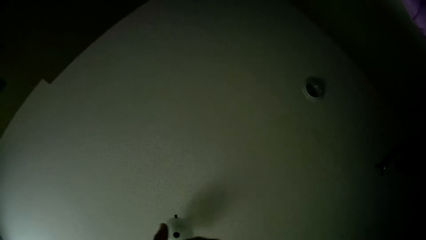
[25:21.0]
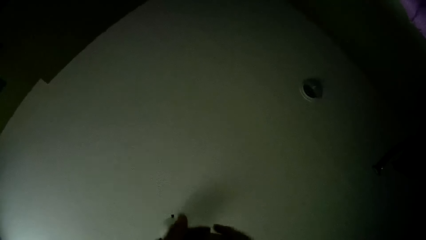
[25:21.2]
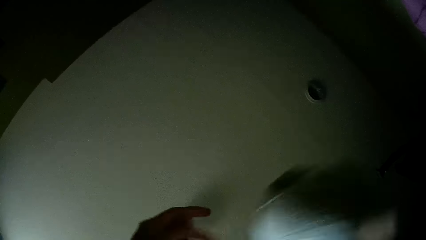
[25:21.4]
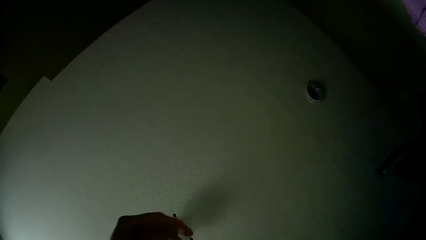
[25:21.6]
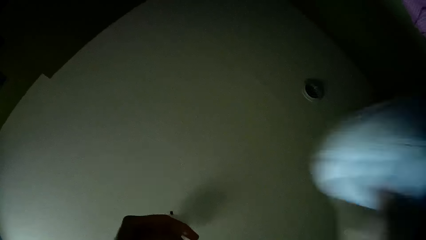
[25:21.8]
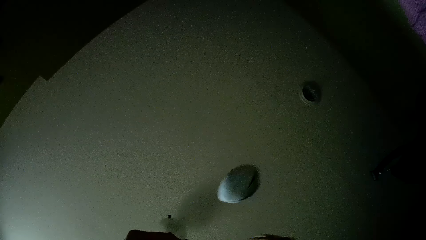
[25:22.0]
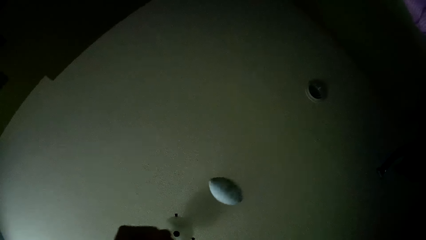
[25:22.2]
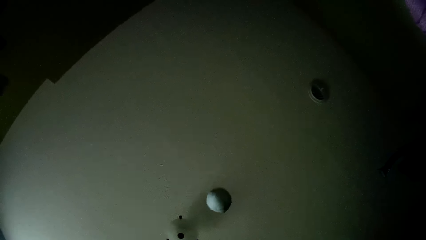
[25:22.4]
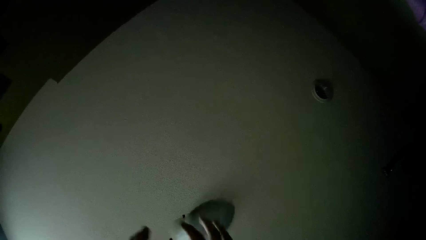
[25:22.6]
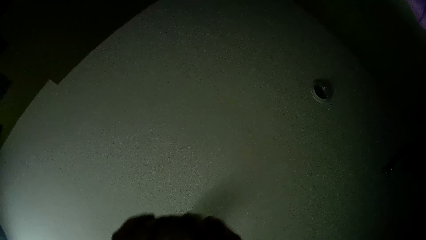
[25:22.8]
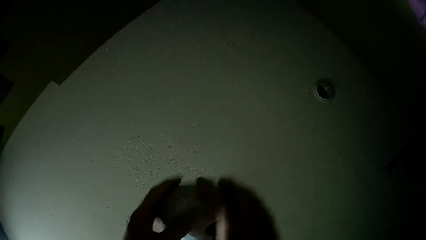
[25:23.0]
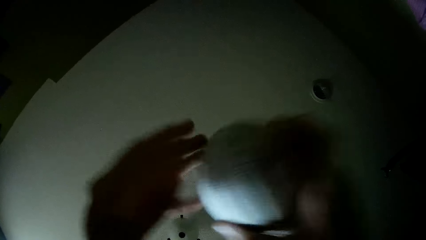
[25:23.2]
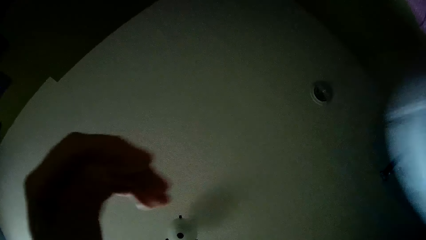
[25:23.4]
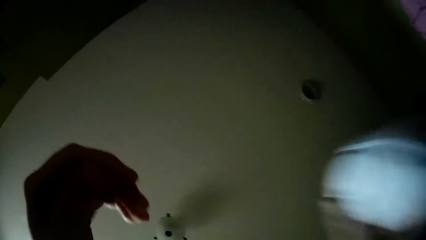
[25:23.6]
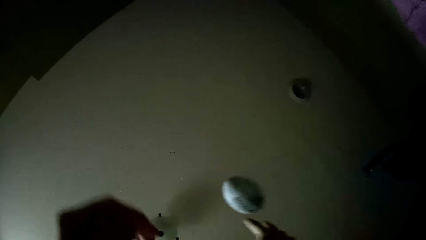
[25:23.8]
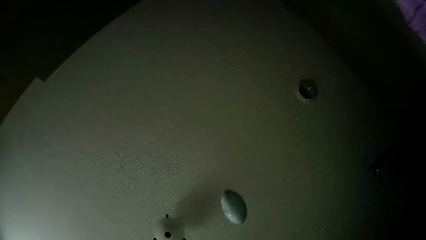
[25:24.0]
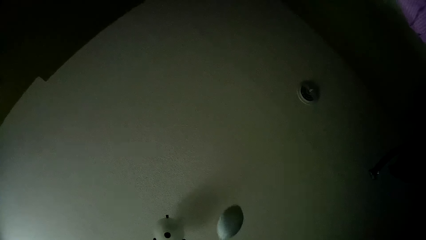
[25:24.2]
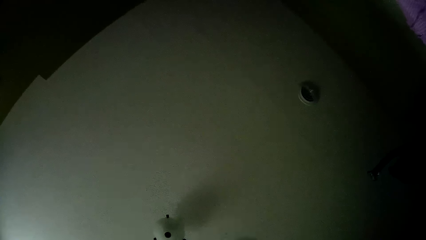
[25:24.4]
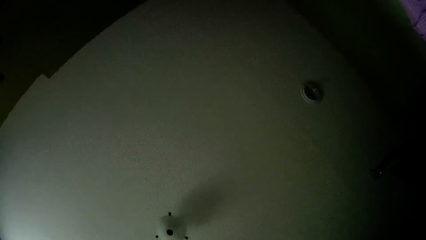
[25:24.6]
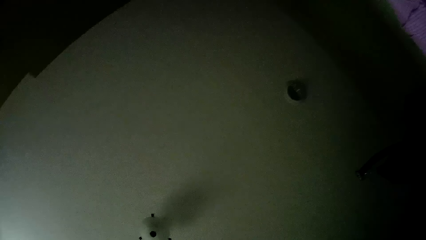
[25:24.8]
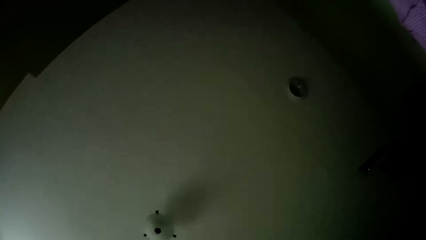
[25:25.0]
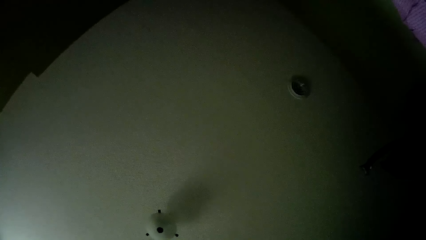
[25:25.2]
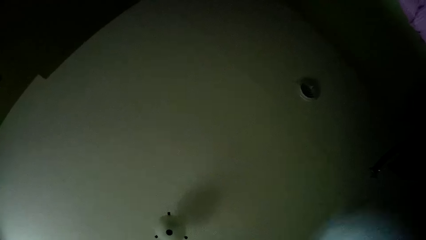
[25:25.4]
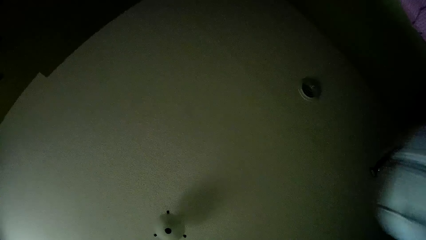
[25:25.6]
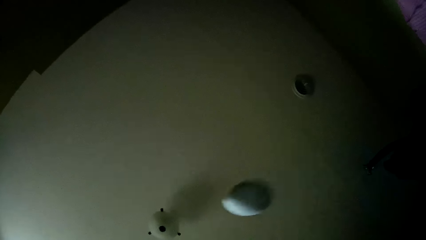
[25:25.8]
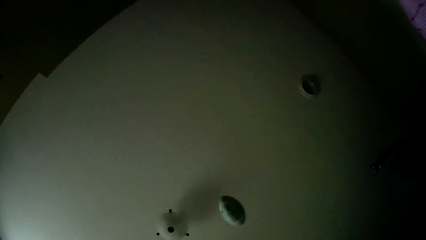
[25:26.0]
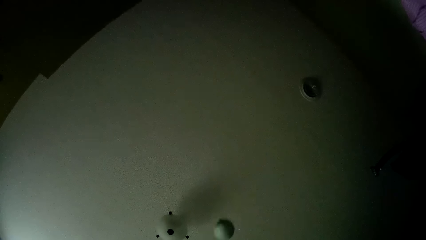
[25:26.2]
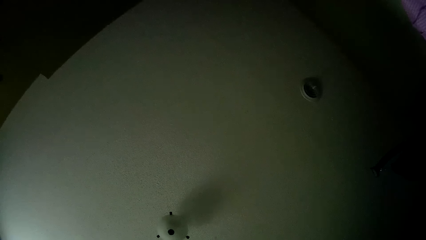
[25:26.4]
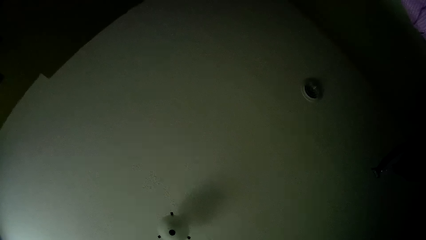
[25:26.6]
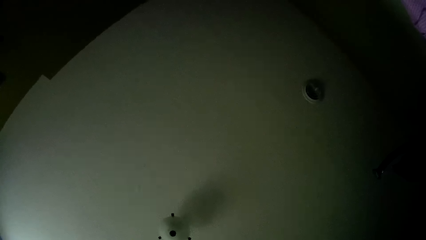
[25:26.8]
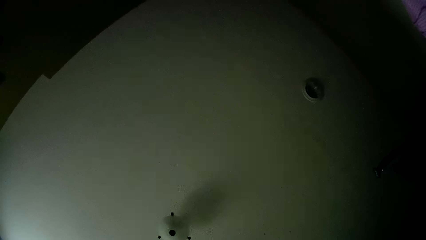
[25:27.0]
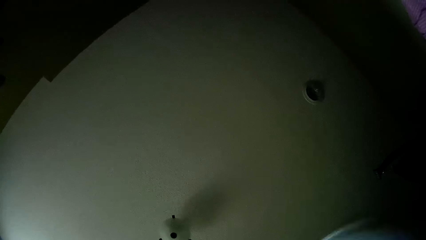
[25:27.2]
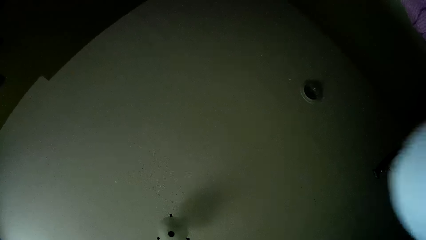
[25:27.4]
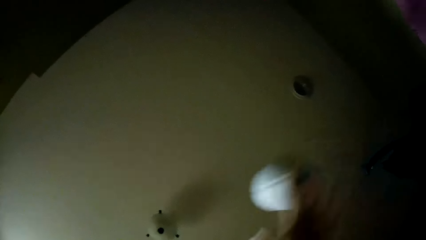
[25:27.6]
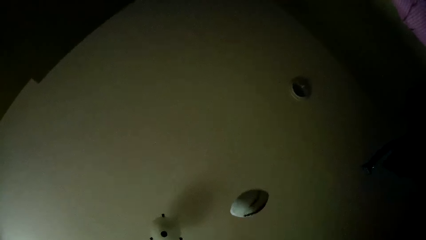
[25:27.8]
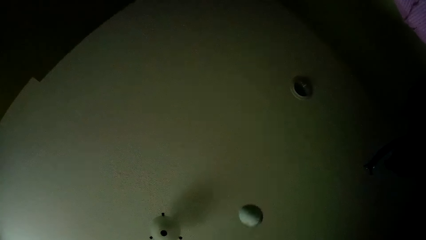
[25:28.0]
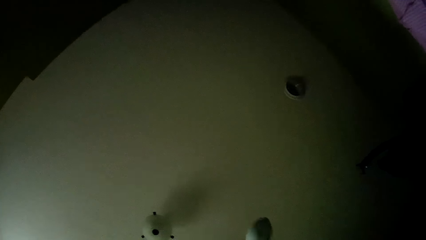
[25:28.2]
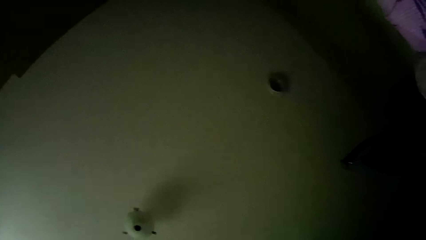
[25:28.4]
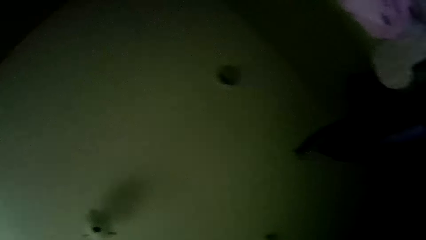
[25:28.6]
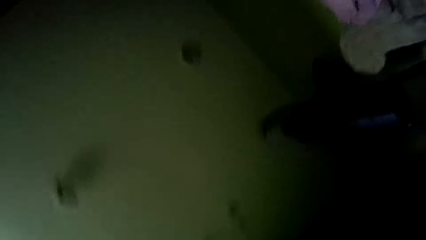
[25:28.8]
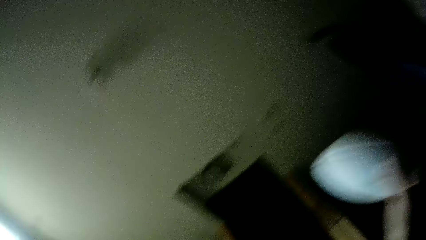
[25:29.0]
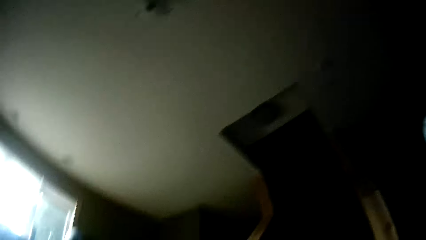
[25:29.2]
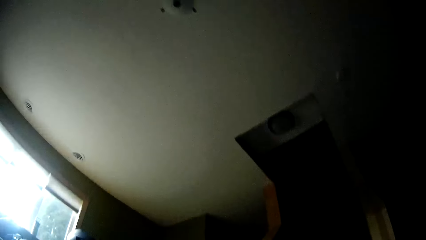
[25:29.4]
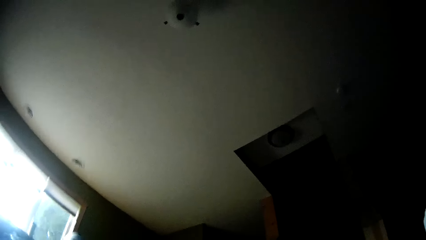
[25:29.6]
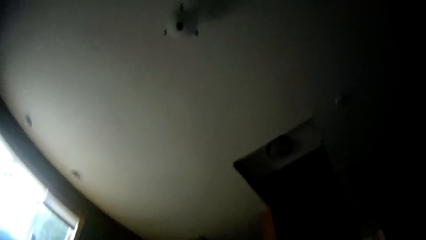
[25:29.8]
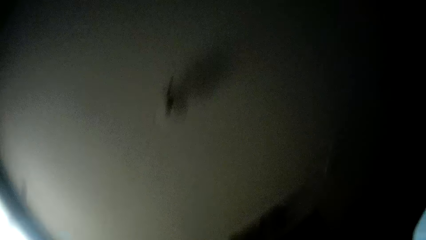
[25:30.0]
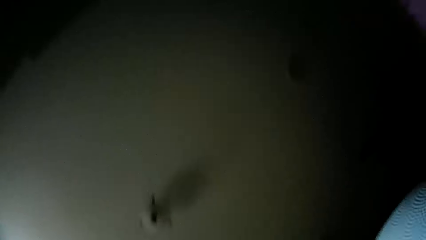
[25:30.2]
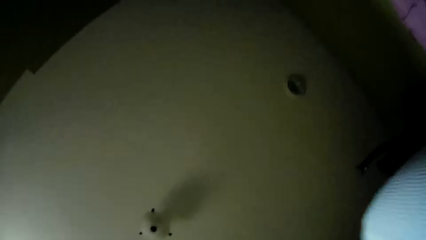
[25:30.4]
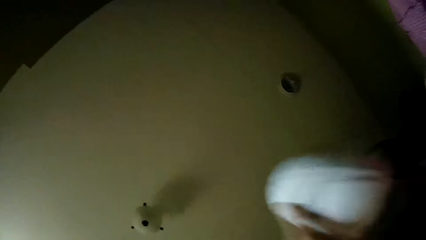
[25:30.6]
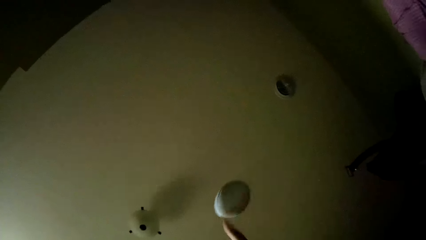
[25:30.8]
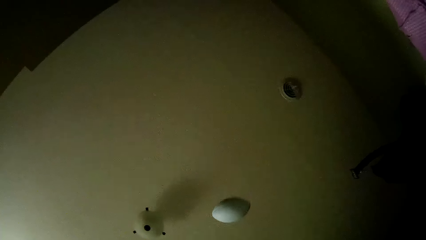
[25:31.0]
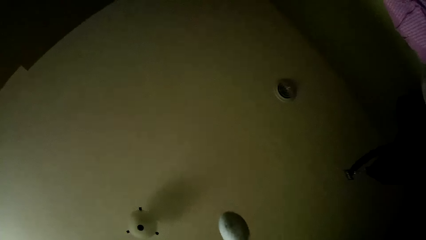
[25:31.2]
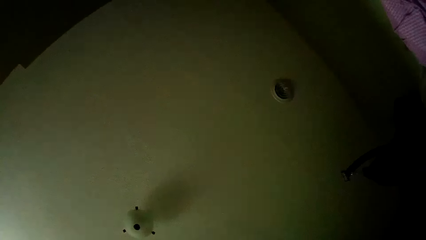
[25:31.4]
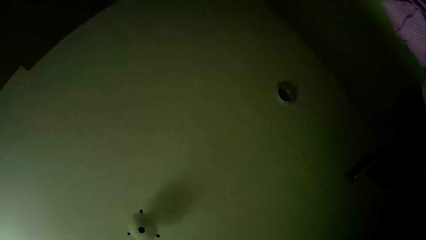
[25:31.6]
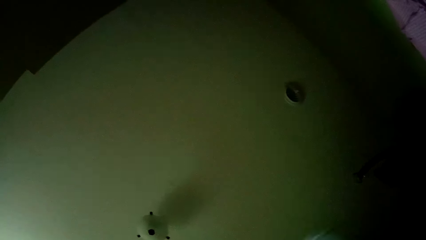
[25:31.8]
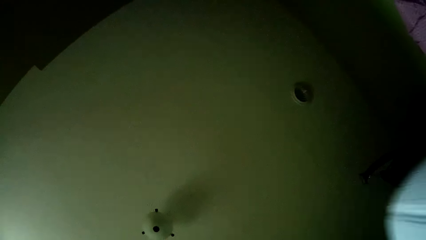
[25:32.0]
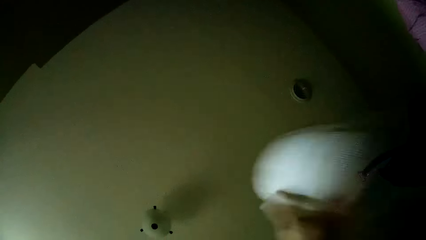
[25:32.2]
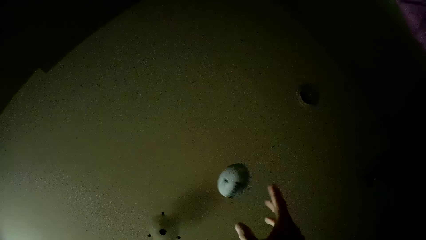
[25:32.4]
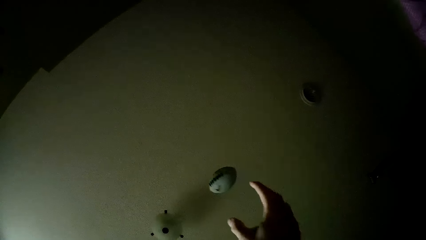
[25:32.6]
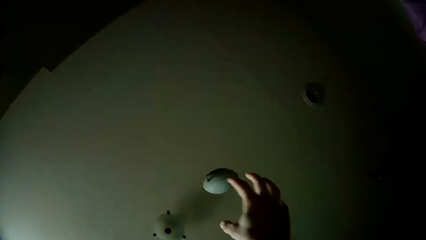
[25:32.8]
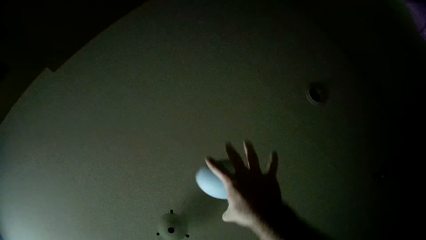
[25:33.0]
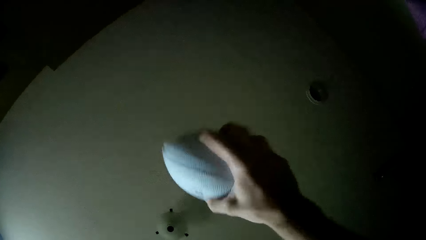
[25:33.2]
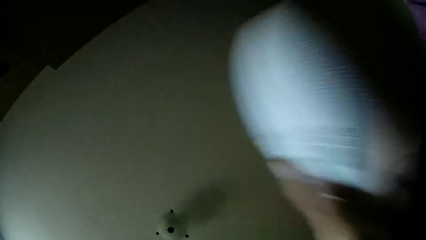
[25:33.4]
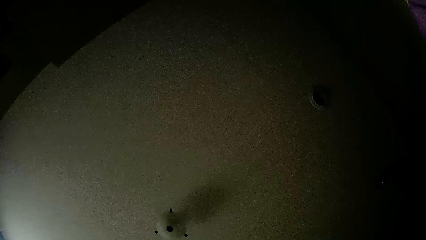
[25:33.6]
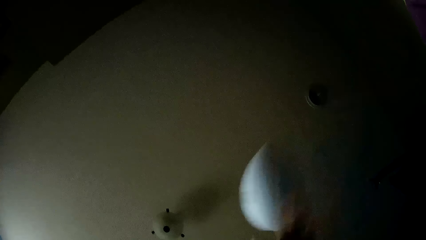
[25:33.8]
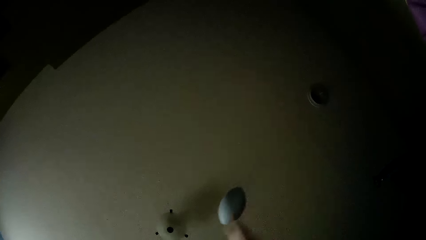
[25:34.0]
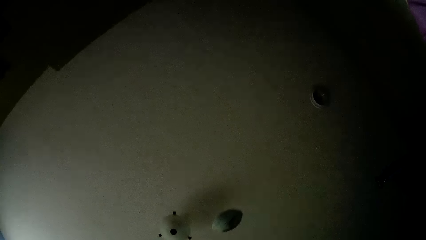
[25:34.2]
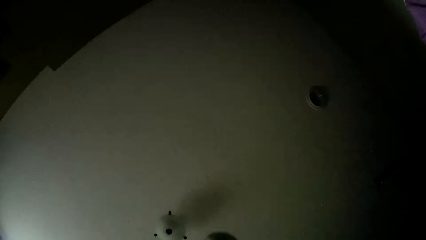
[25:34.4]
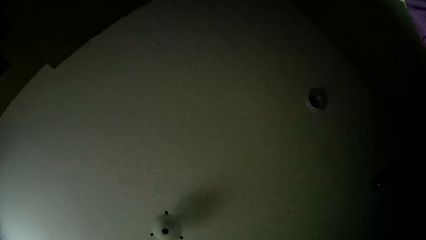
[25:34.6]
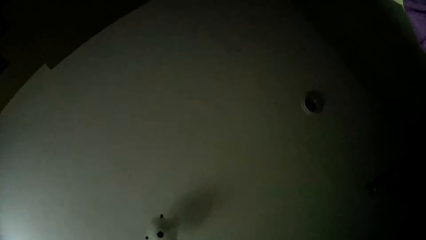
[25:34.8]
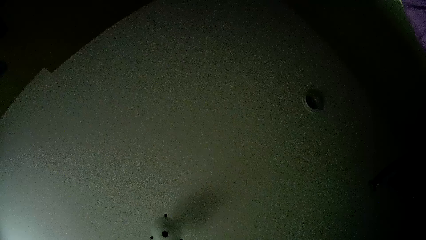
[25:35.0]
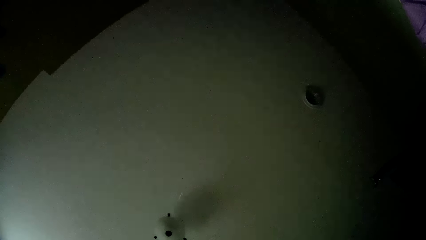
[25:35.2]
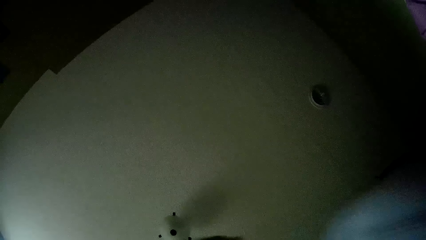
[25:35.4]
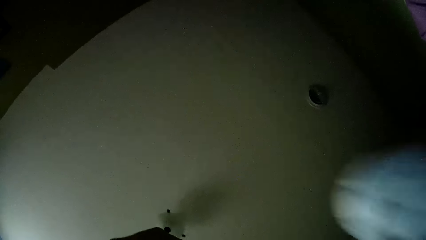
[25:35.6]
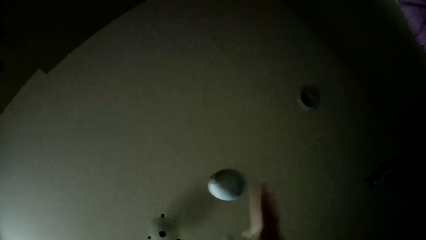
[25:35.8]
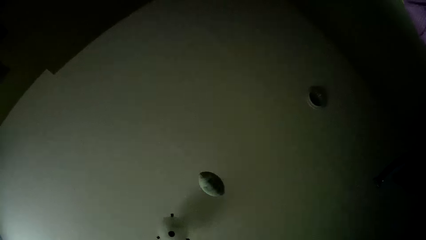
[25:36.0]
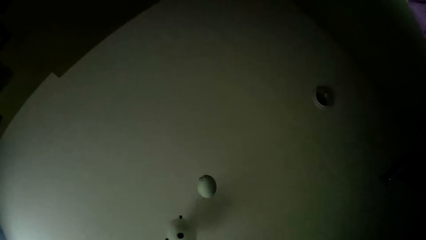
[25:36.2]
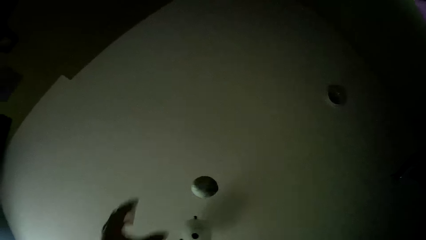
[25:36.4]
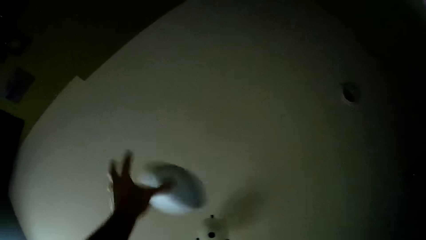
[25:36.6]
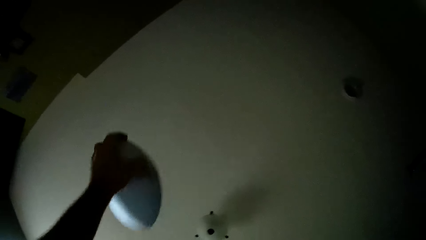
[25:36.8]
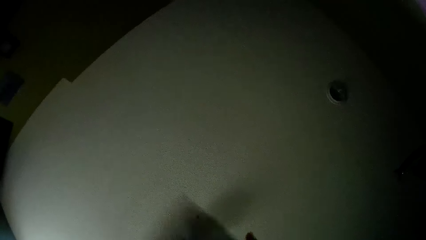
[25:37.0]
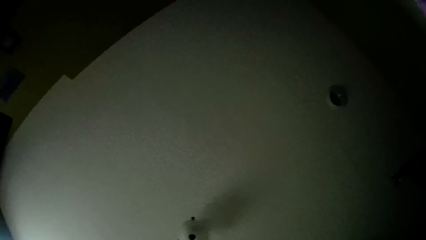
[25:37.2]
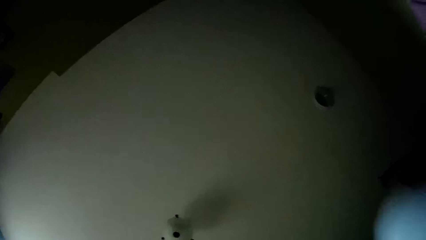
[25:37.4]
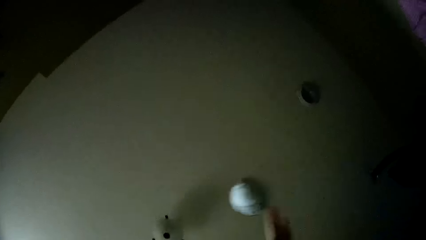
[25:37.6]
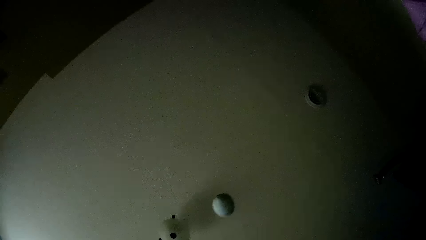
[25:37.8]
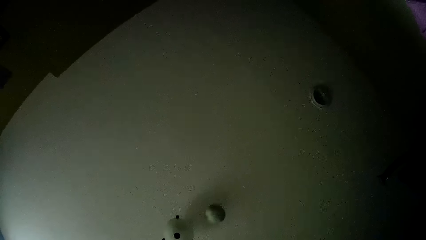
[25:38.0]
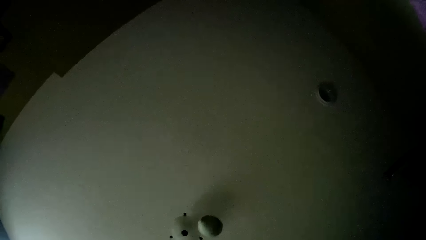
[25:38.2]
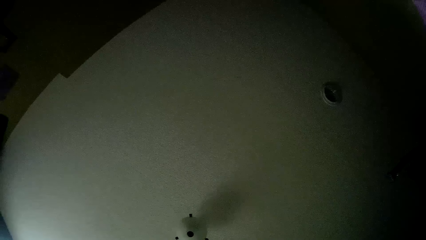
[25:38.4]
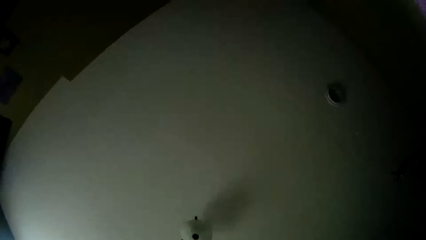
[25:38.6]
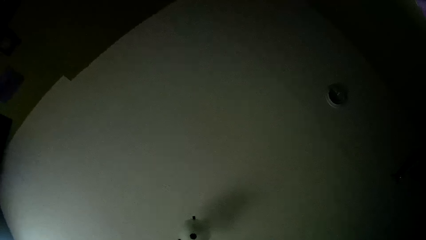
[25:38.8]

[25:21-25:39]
The camera wearer catches the ball, throws the ball, catches the ball, throws the ball, catches the ball, throws the ball, catches the ball, throws the ball, catches the ball, throws the ball, catches the ball, throws the ball, catches the ball, throws the ball, catches the ball, throws the ball, catches the ball, throws the ball and catches the ball.
